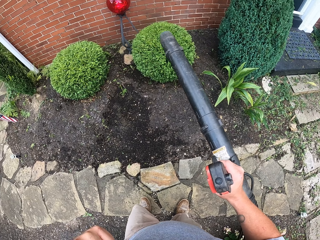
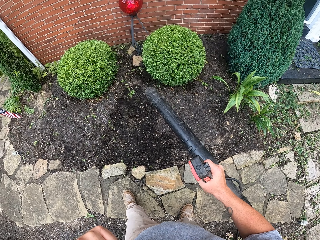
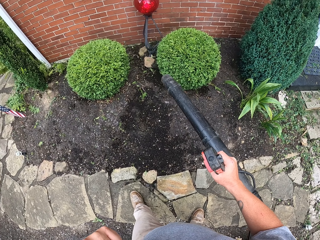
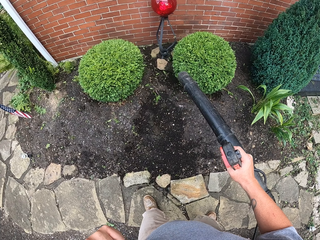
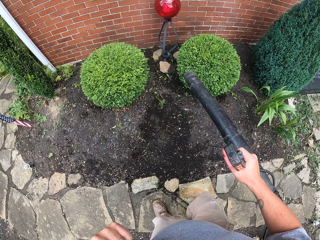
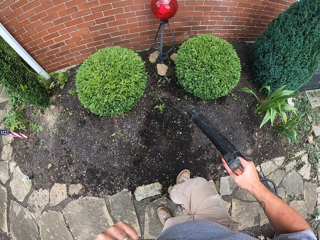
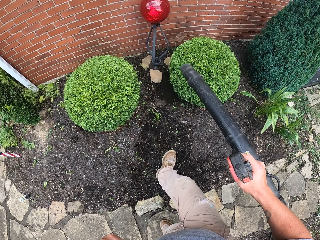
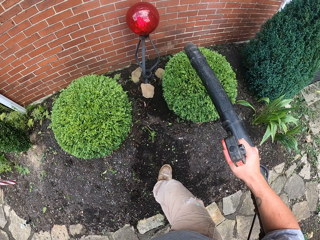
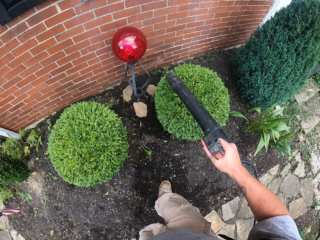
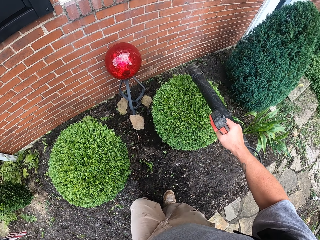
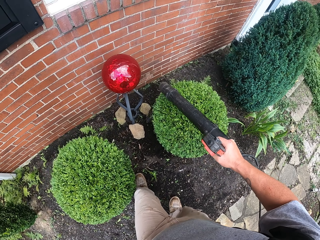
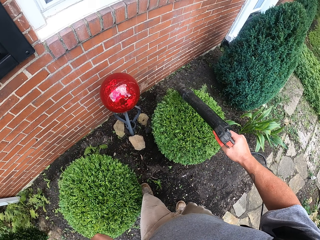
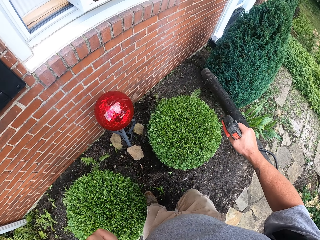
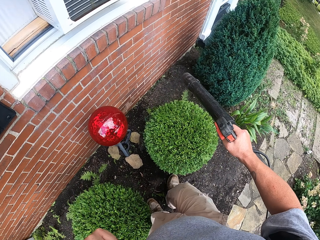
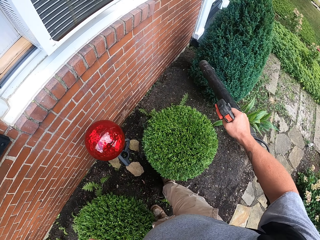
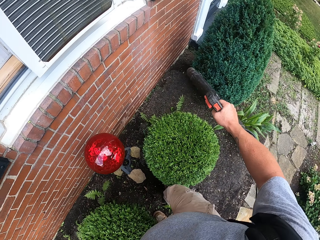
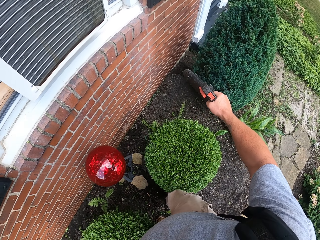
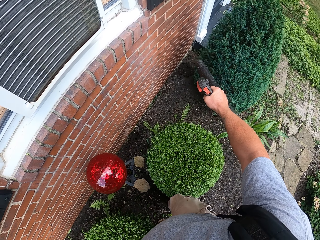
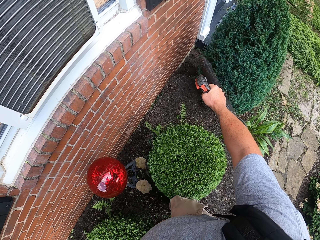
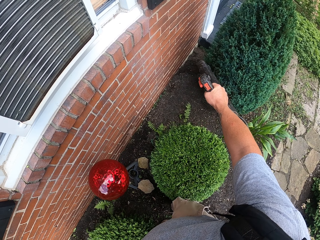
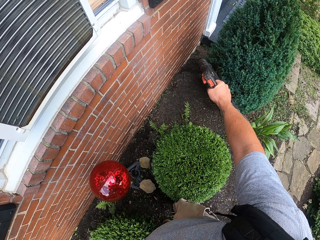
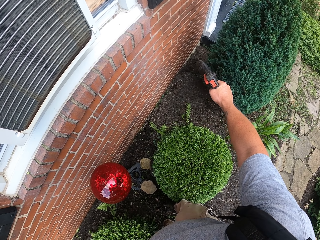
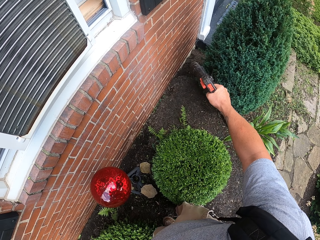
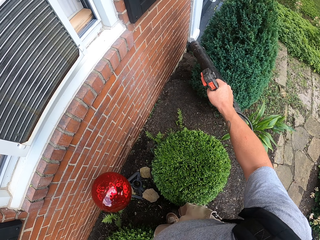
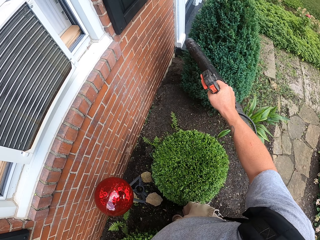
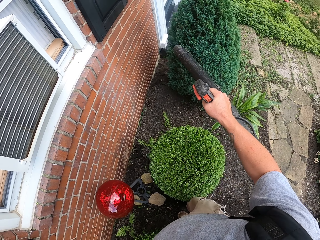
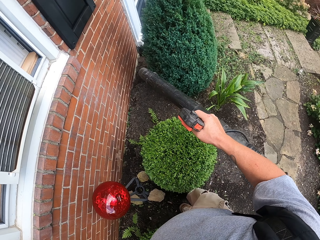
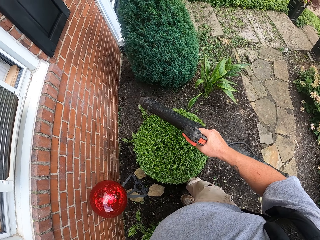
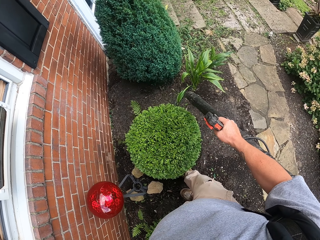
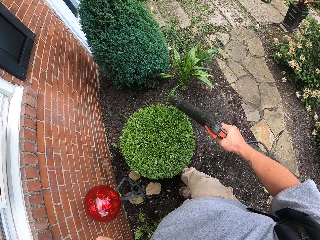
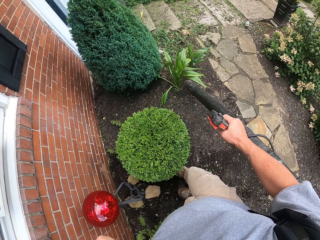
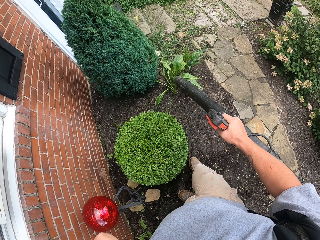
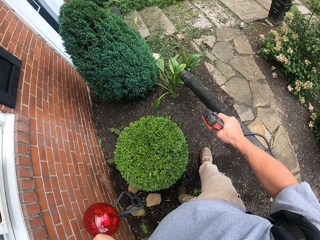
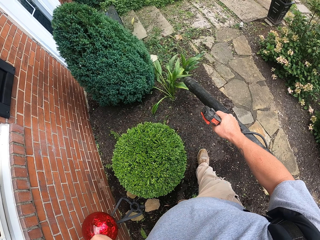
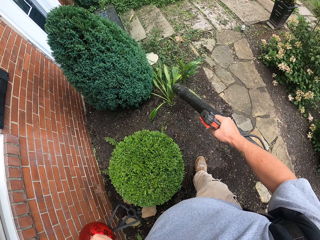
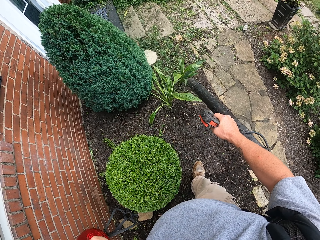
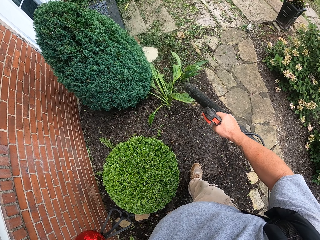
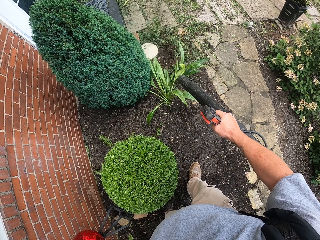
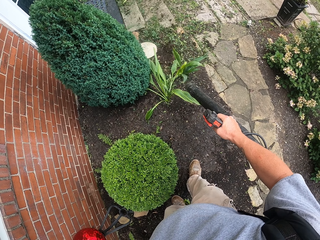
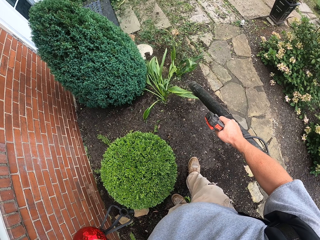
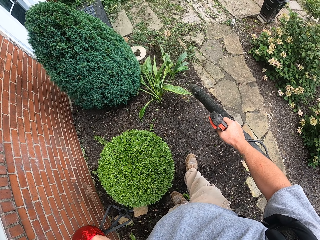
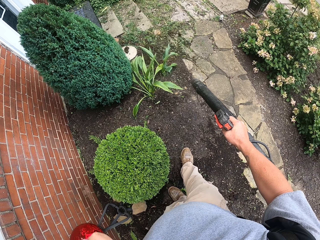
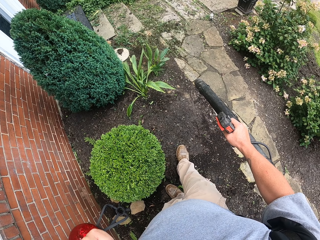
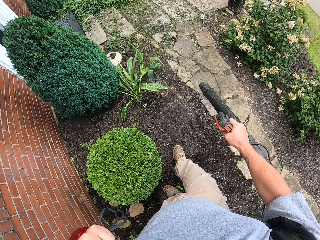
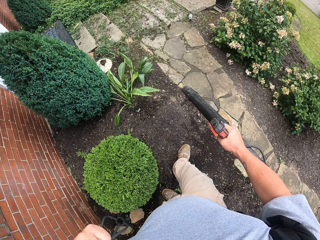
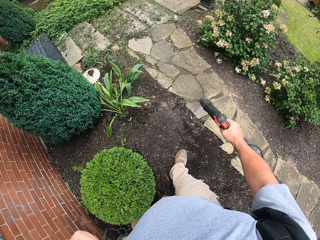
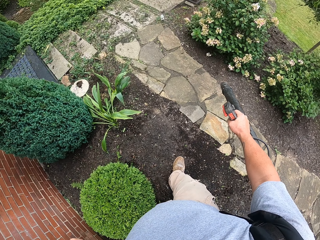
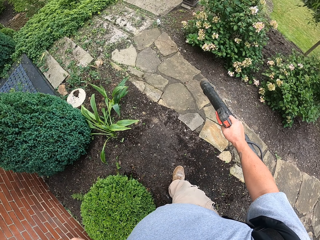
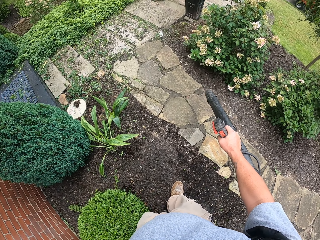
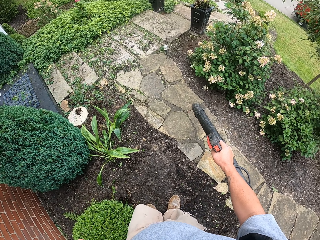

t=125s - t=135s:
The camera wearer blows the soil.

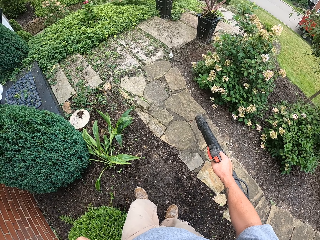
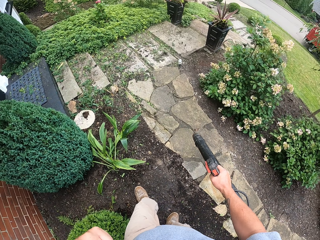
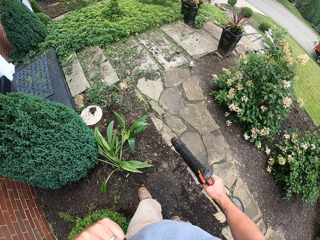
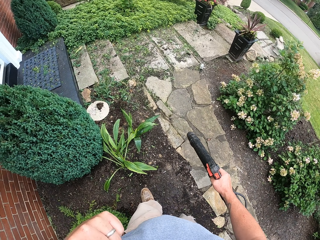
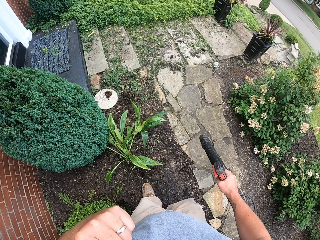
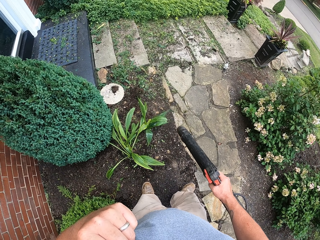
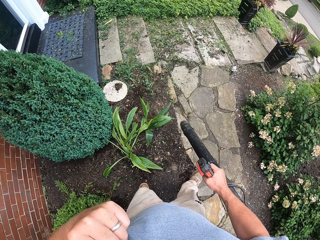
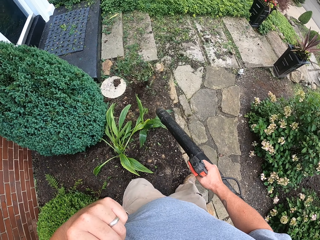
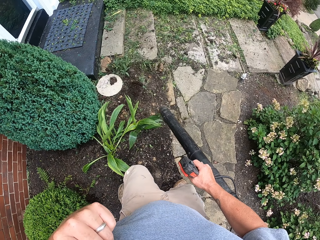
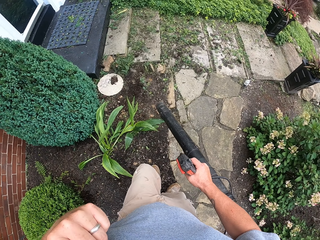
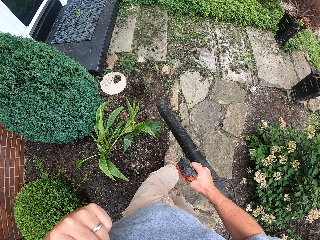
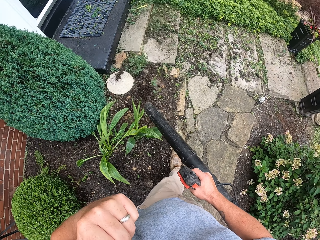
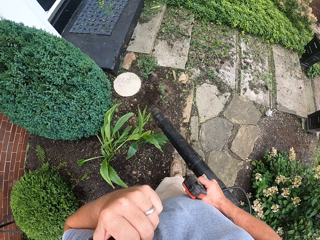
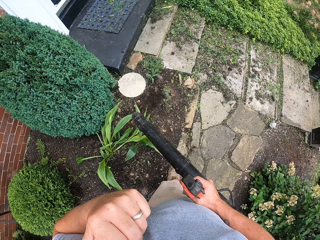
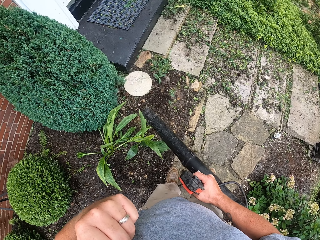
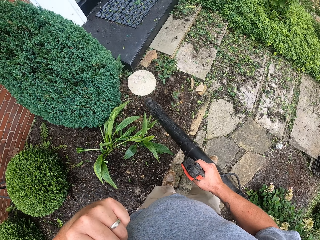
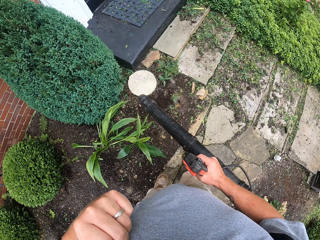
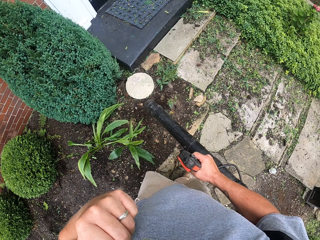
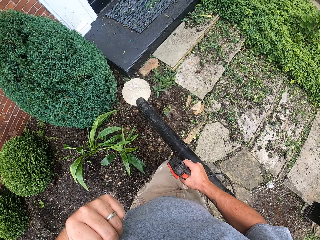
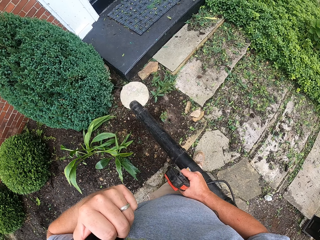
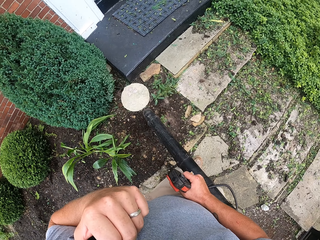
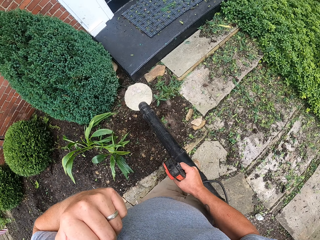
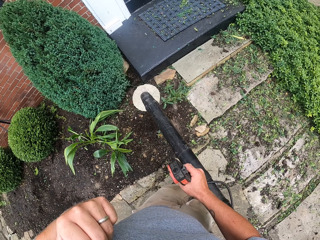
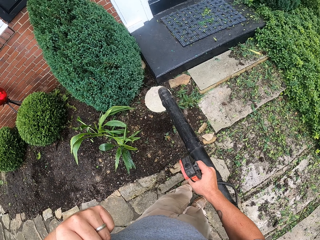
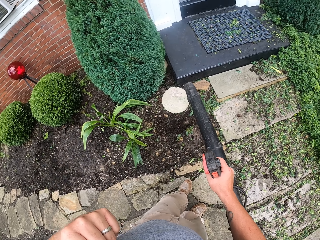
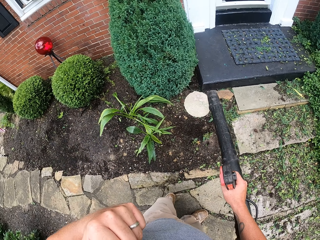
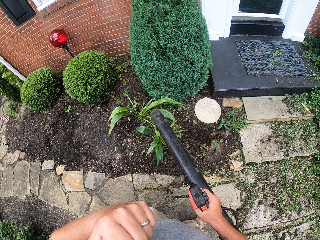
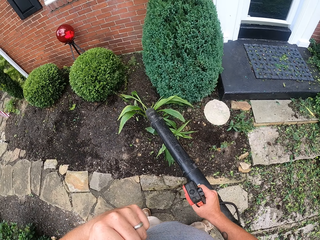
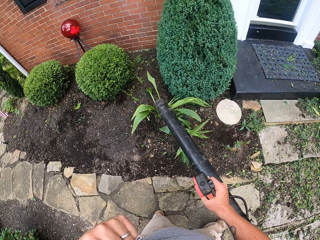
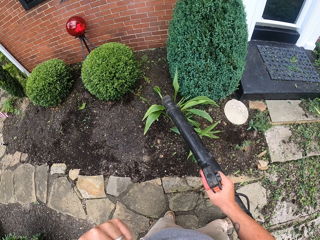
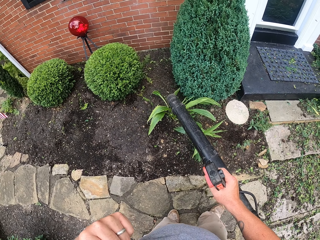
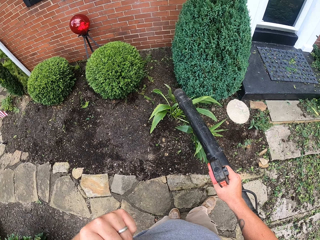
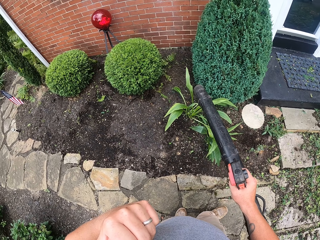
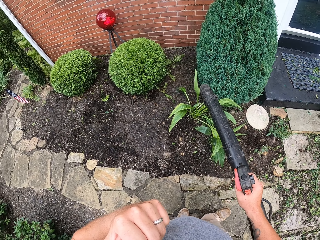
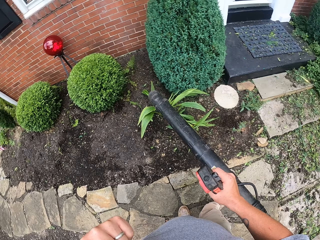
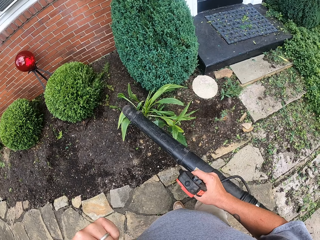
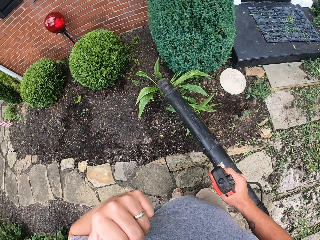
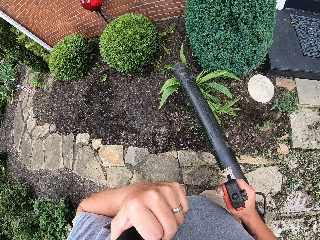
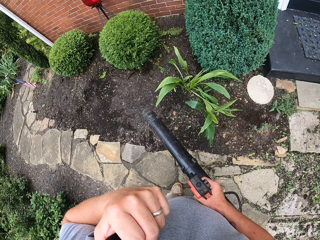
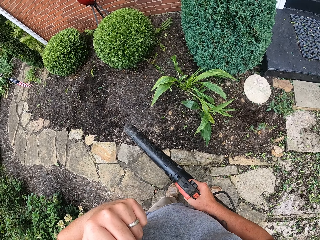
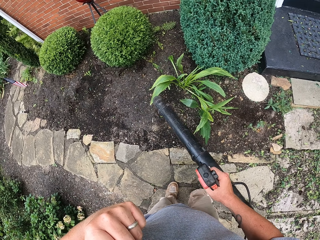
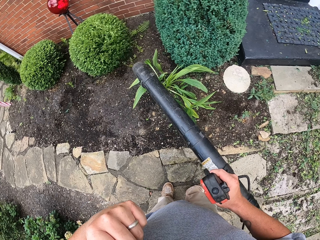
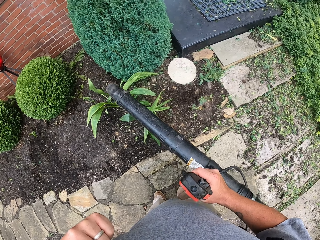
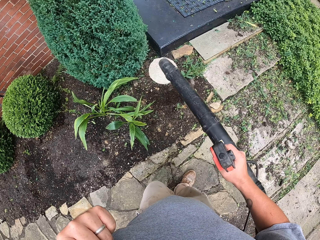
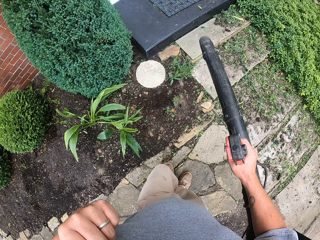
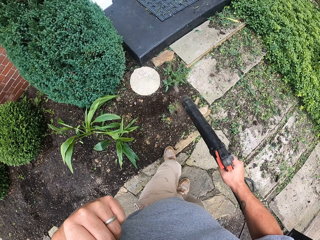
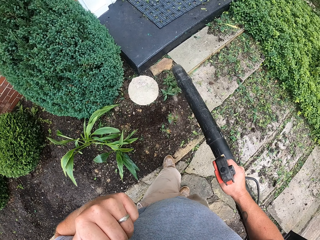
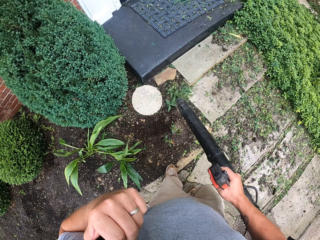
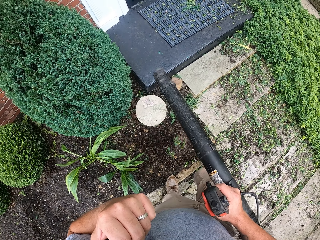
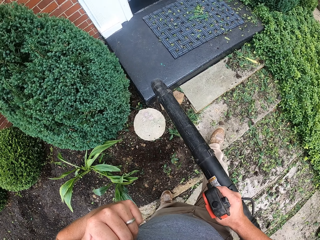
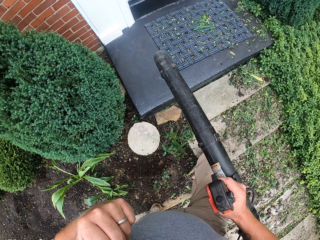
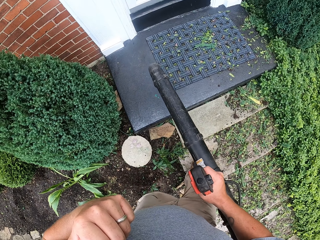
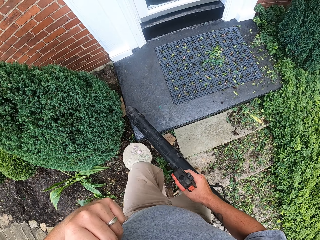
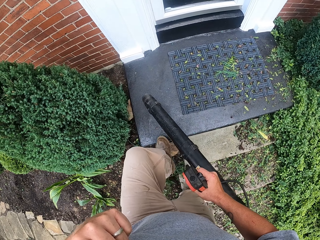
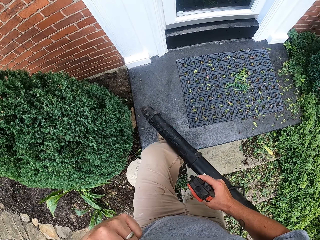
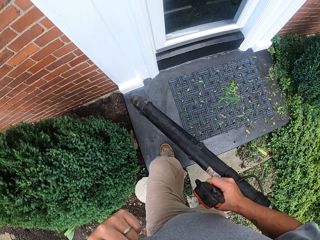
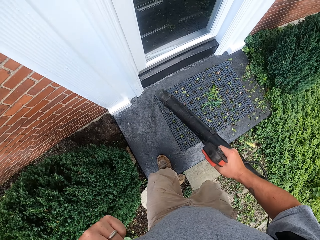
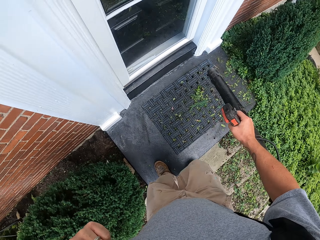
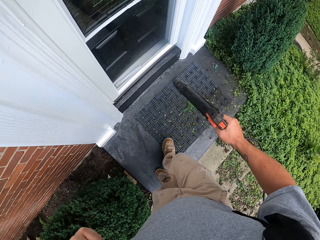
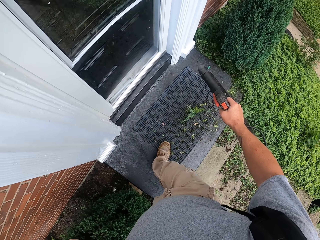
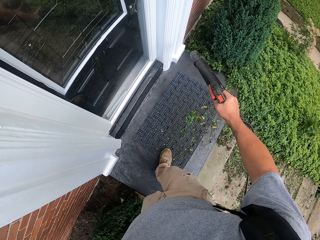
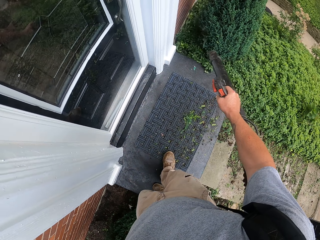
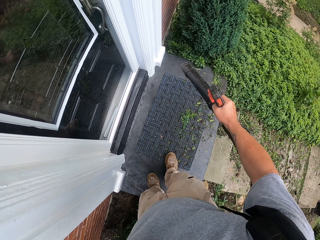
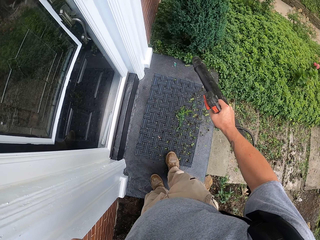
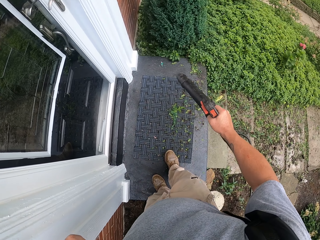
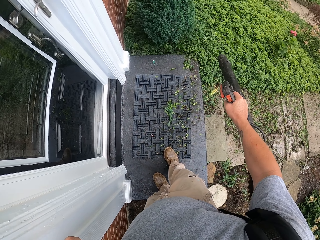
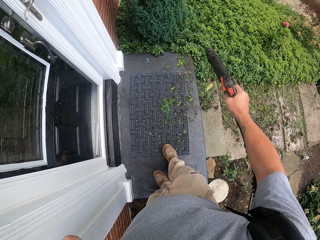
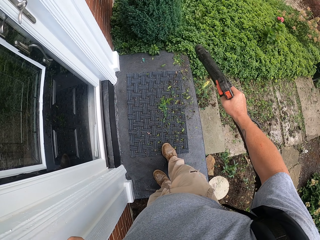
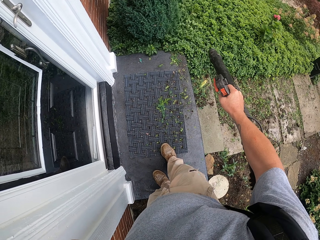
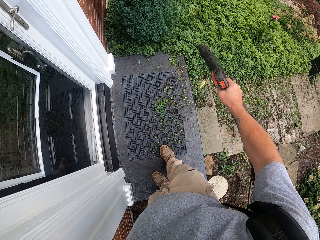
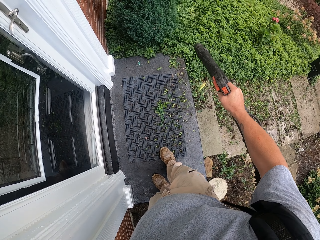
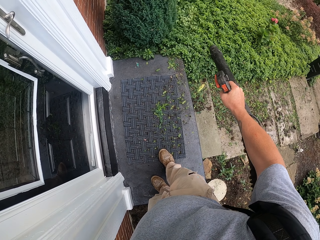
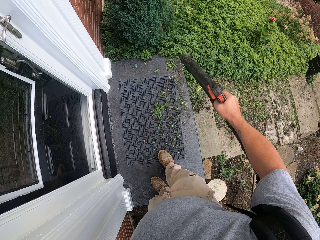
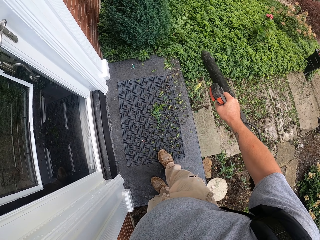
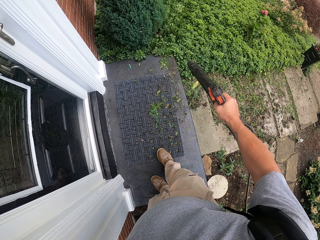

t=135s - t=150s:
The camera wearer walks towards the staircase. They step on the staircase. They blow the leaves from the staircase.
